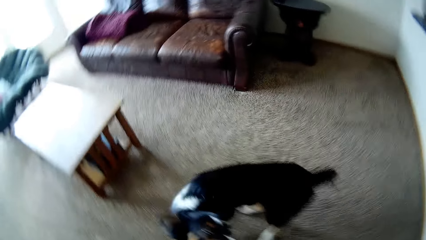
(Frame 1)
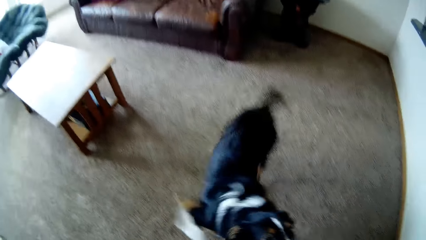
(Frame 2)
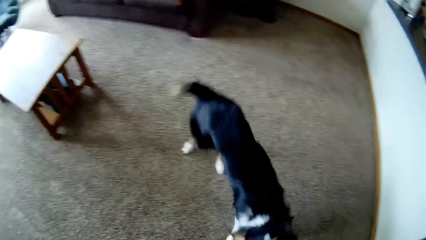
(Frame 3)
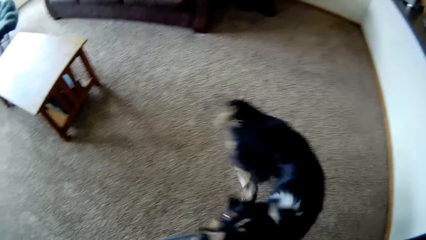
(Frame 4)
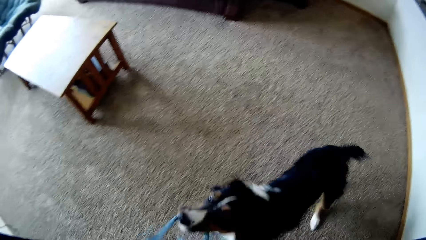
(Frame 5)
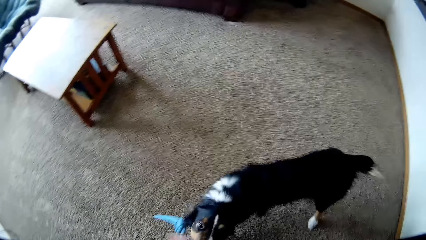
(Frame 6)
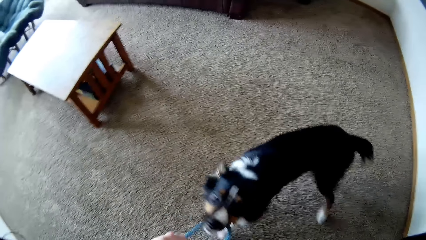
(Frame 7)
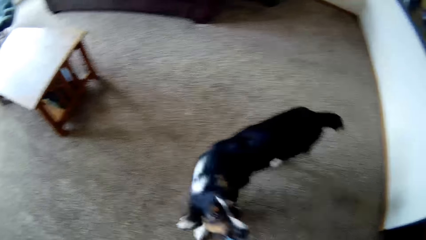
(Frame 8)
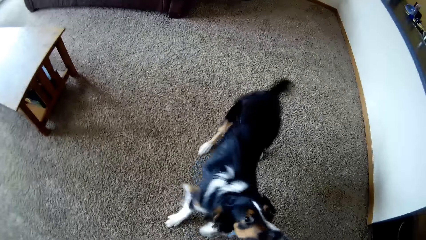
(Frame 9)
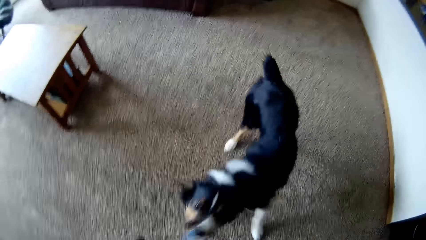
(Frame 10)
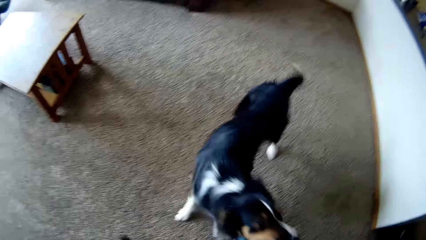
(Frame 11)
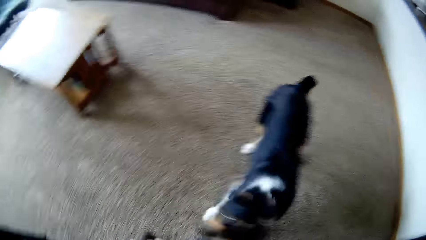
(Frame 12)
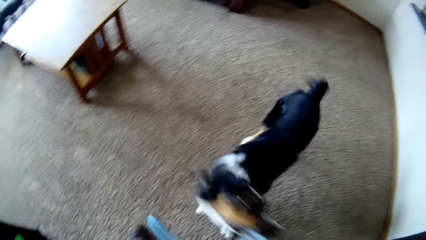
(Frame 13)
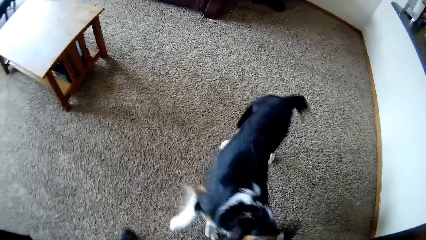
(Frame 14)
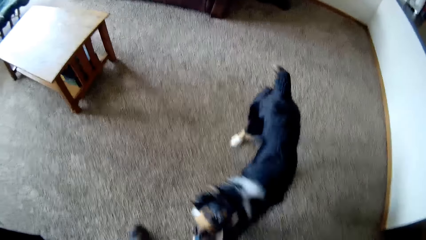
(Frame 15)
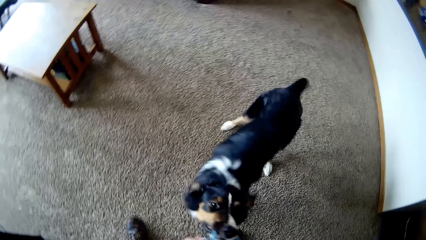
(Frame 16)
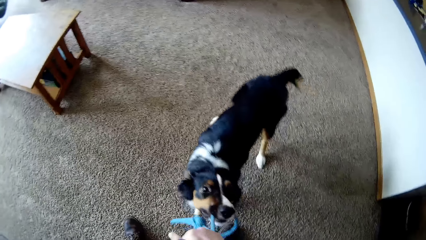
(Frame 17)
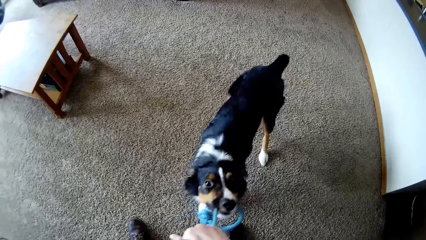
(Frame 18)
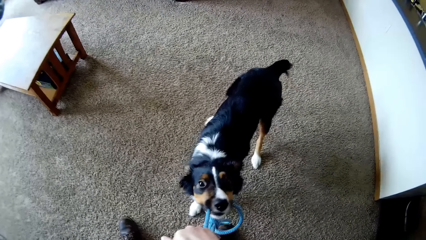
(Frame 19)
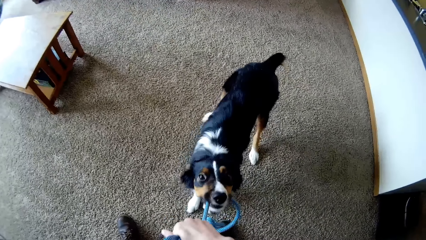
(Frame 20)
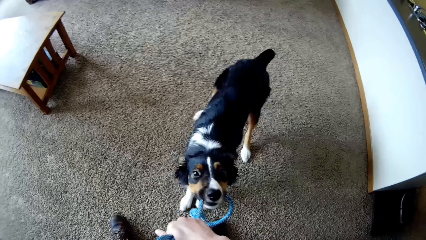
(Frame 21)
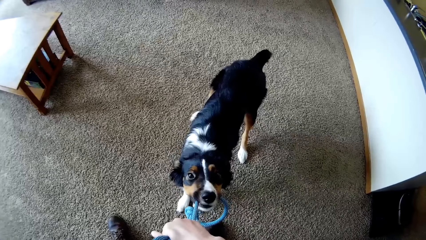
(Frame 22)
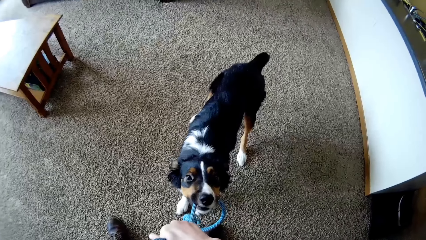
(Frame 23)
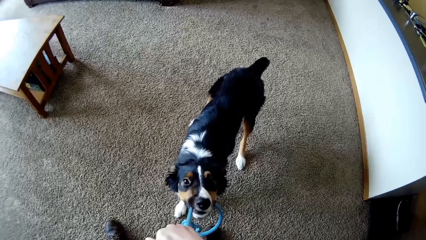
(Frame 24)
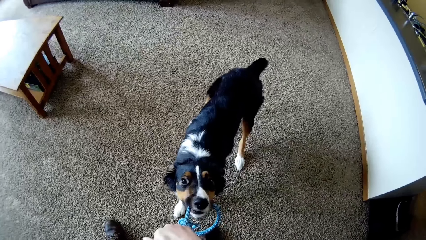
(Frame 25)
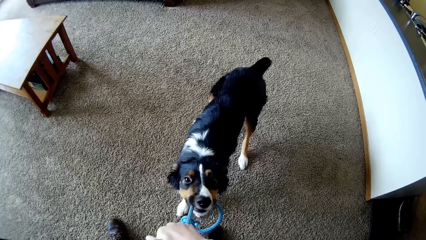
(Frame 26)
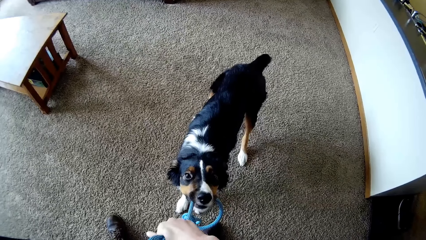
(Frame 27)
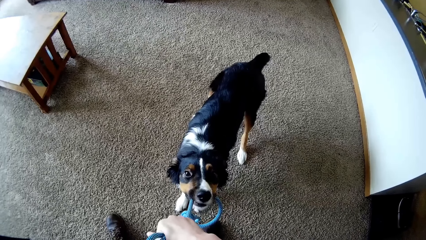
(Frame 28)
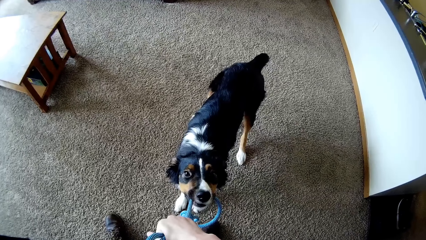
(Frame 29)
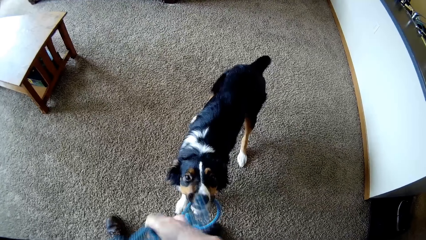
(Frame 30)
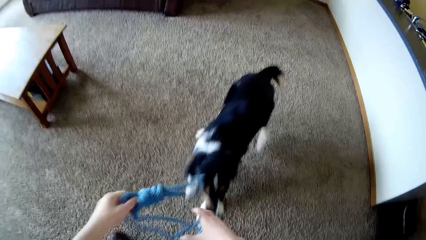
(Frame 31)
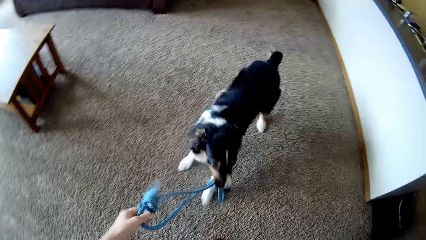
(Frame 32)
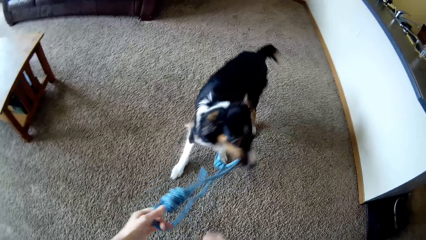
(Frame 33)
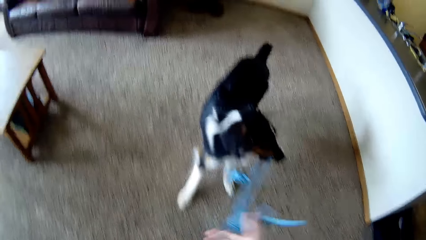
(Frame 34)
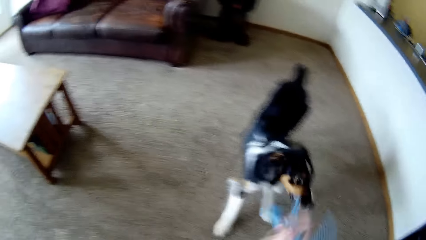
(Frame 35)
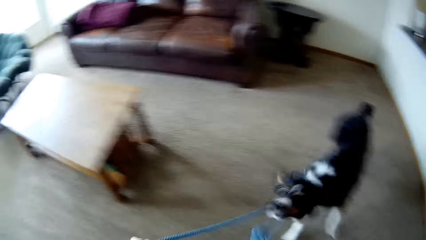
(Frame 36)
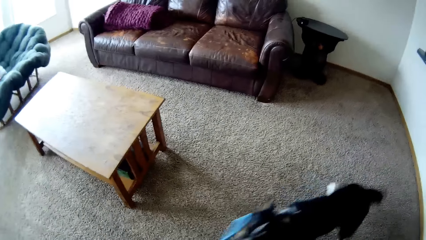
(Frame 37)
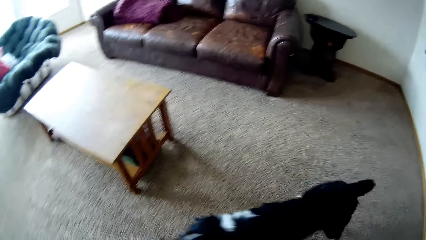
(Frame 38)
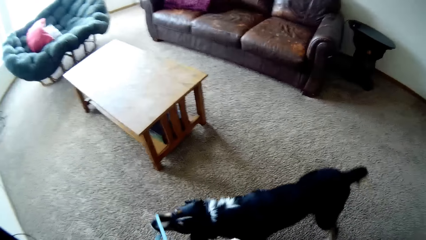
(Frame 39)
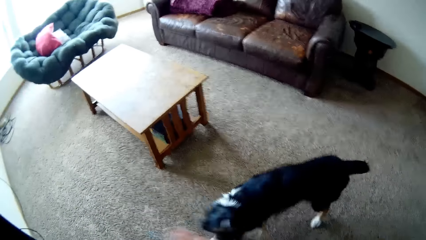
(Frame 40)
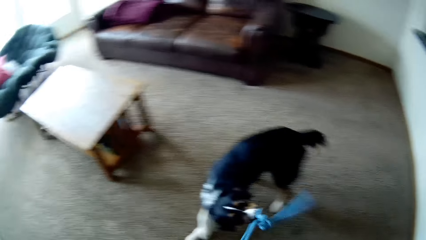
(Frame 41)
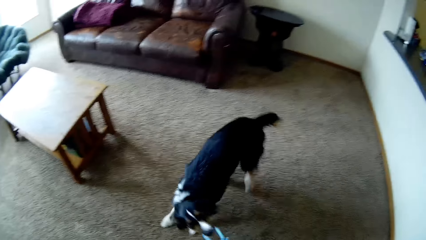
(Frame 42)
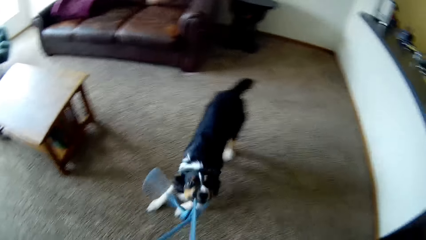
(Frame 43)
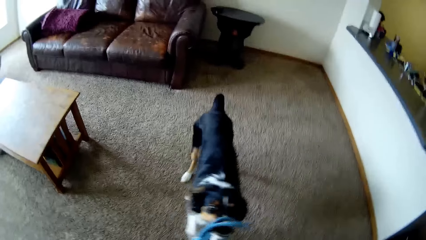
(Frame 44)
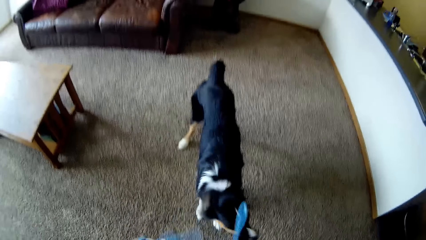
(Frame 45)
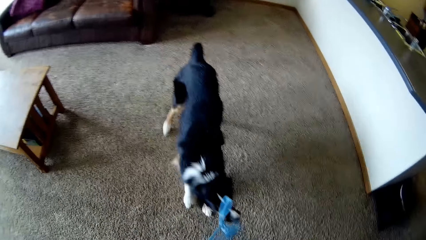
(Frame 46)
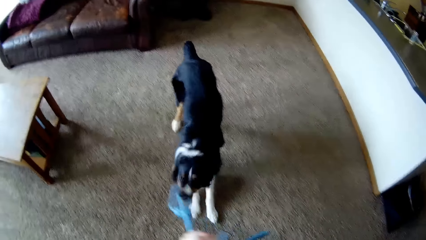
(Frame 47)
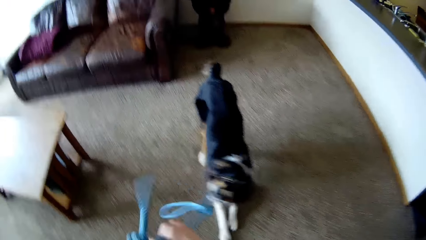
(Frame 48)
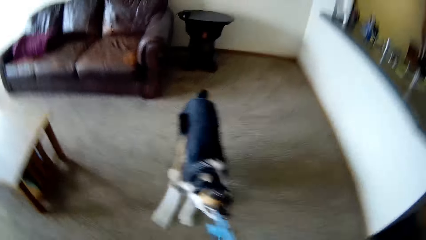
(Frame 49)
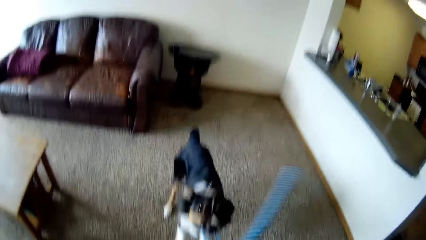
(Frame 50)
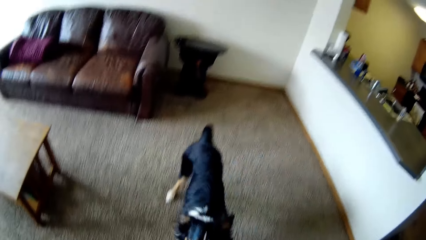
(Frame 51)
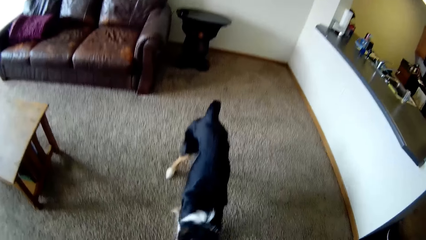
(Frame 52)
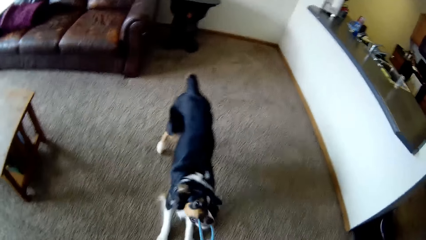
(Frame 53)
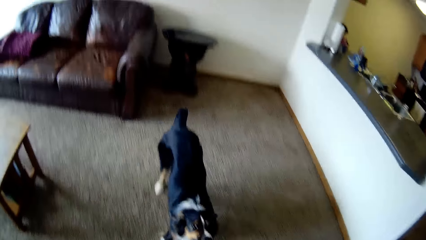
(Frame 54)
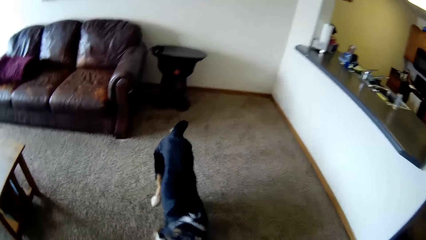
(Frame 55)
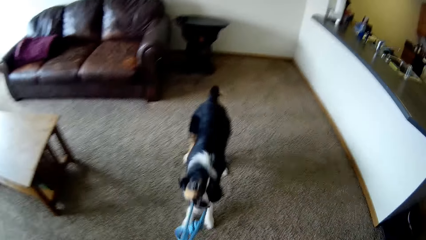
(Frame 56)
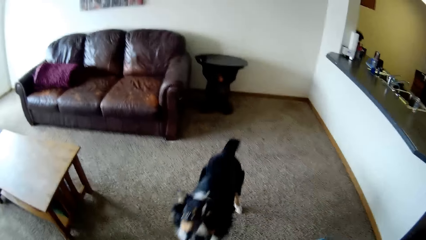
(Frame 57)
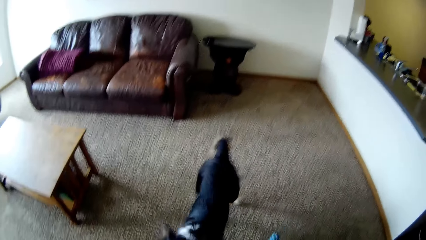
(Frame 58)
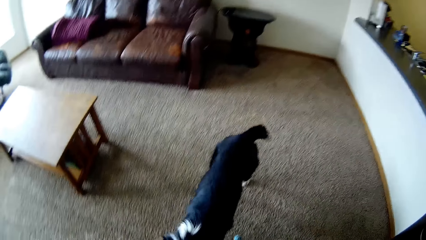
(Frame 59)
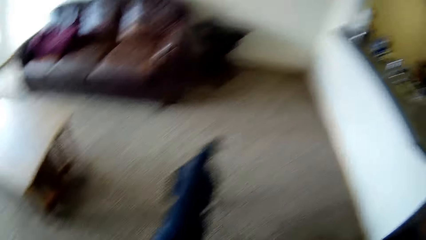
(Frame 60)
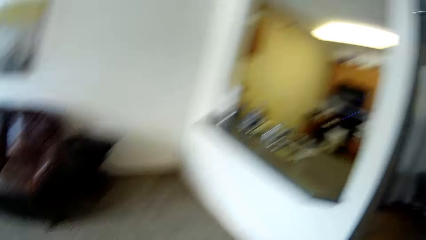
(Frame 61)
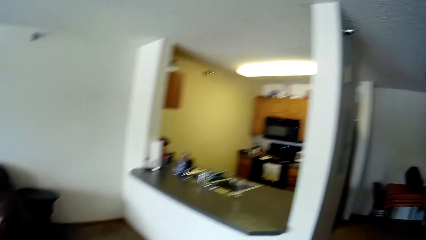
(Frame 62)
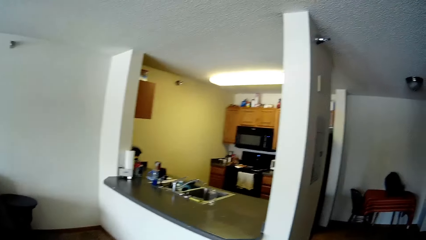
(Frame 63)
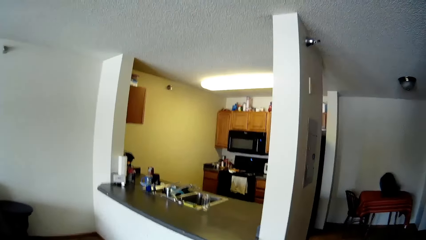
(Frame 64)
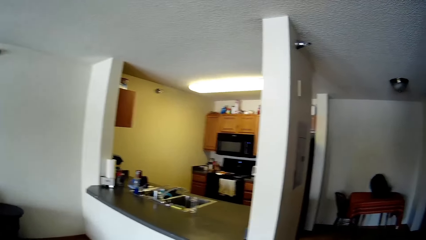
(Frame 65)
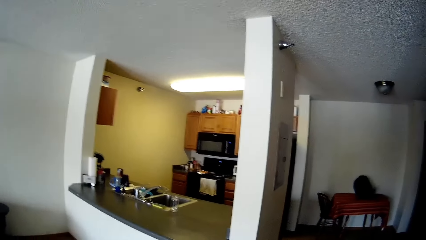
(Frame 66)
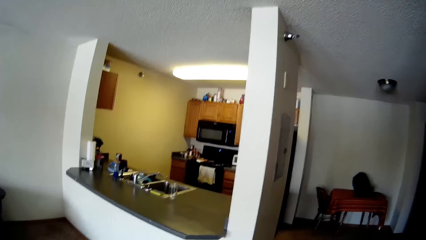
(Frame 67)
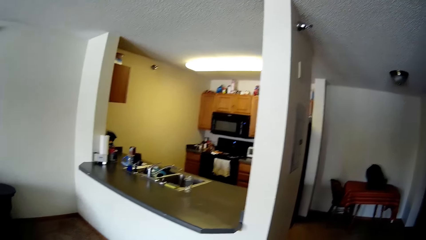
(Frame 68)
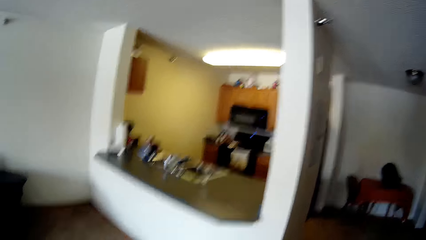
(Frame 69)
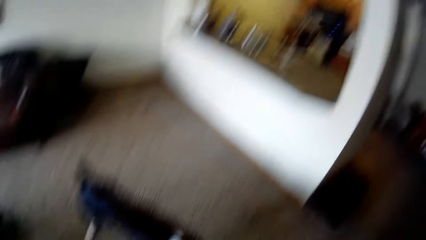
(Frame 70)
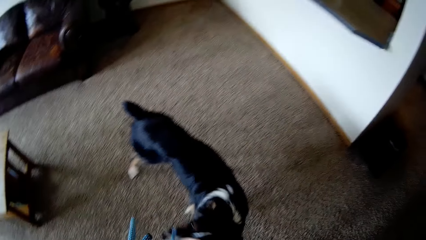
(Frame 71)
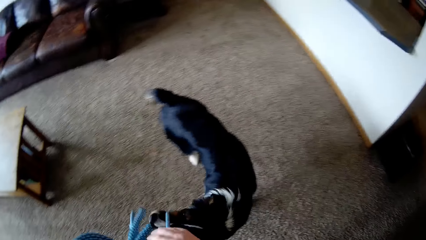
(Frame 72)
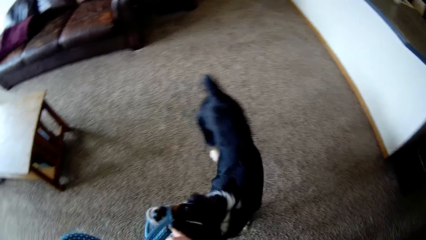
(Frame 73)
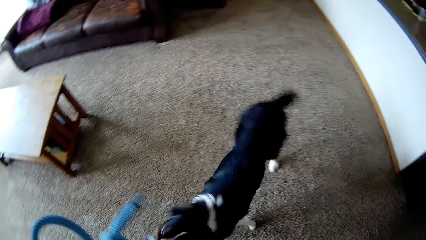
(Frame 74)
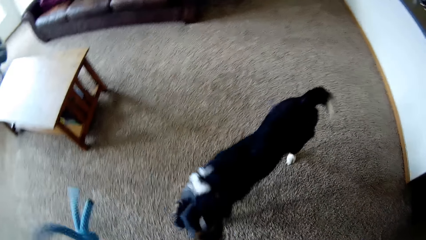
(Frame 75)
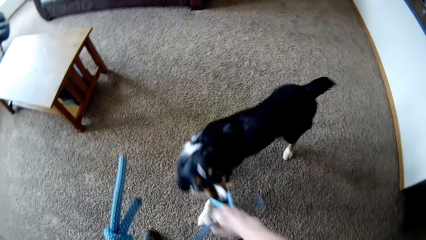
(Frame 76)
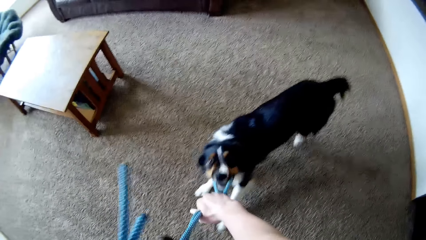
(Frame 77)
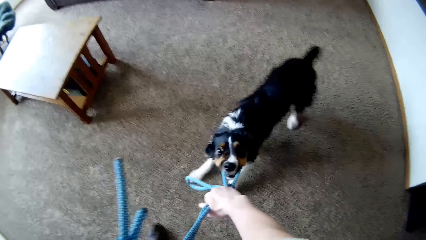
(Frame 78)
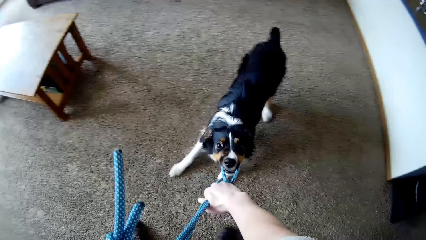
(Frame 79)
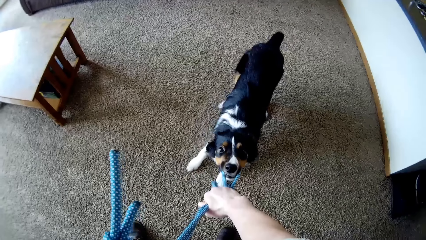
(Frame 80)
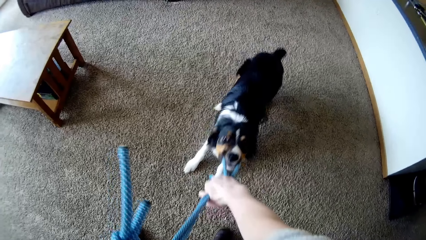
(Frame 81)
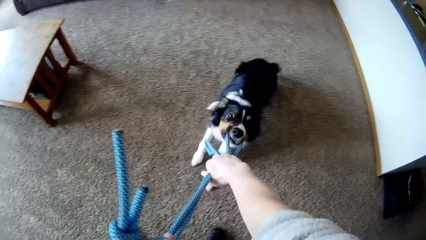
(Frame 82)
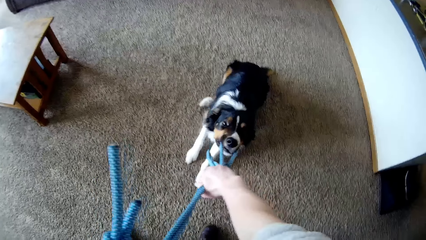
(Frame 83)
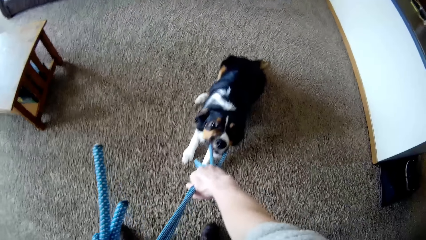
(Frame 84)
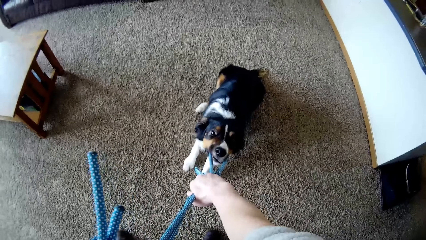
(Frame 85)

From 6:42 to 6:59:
The camera wearer plays with the dog. The dog drags the rope with the camera wearer. The camera wearer looks at the kitchen.
